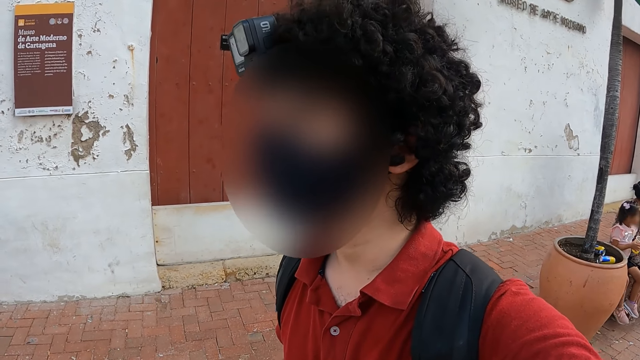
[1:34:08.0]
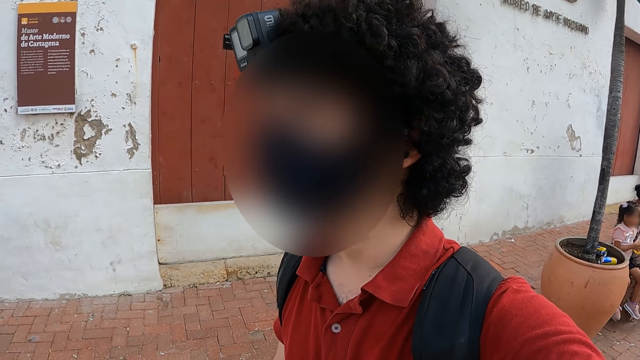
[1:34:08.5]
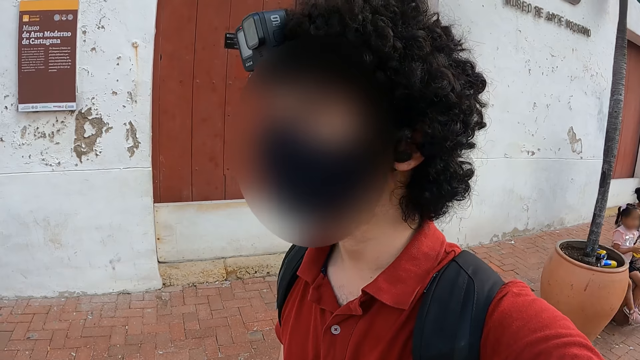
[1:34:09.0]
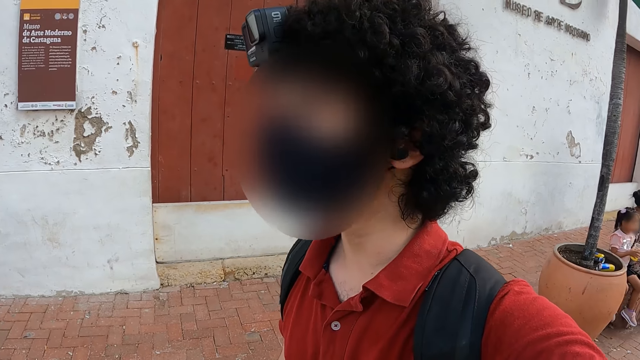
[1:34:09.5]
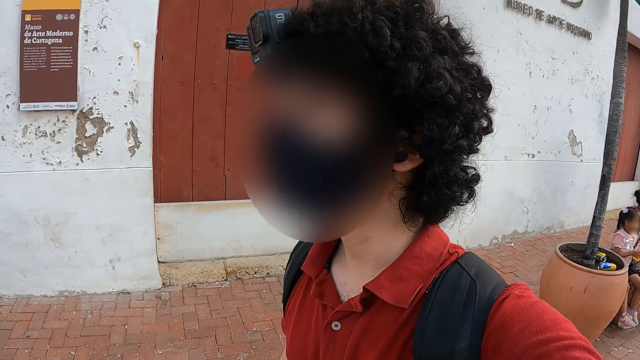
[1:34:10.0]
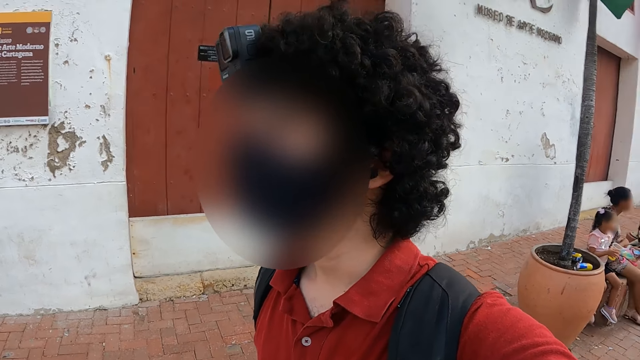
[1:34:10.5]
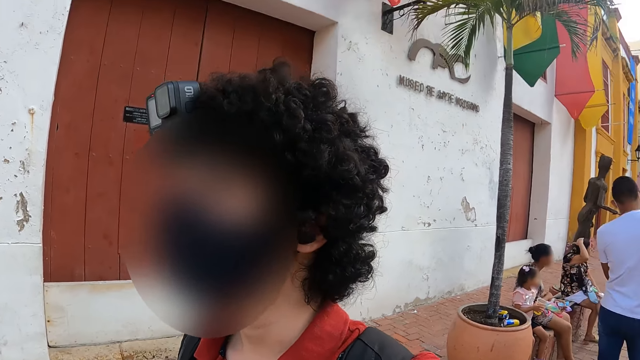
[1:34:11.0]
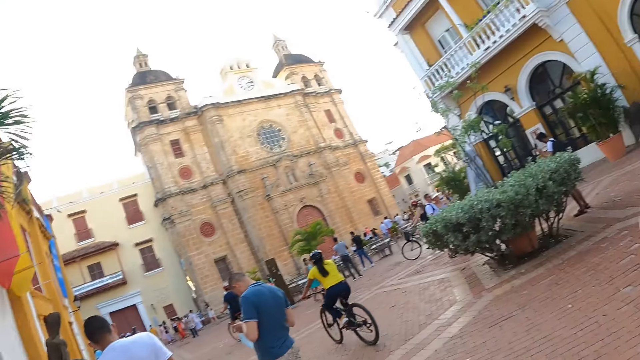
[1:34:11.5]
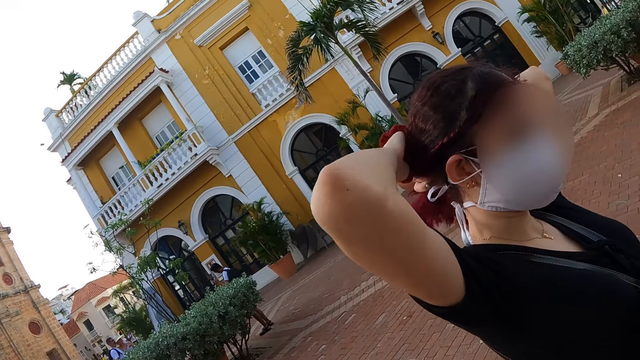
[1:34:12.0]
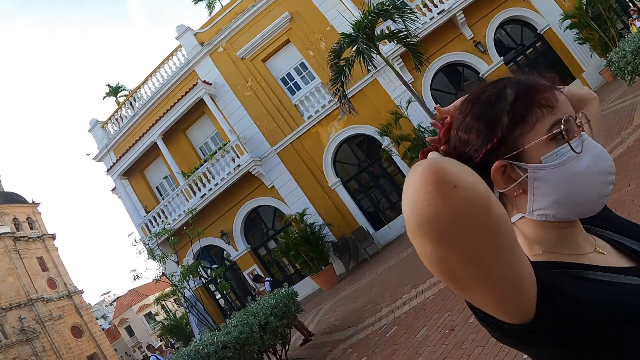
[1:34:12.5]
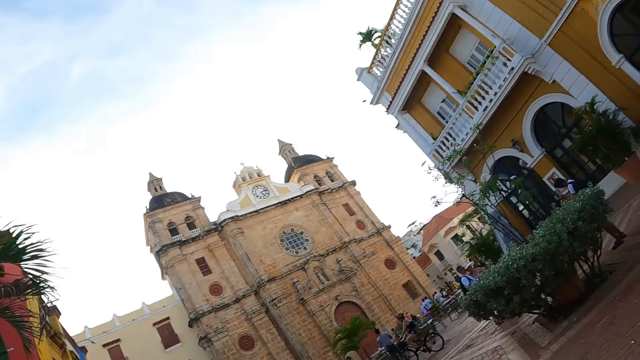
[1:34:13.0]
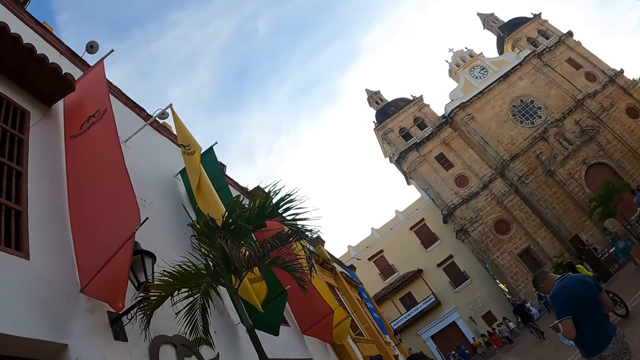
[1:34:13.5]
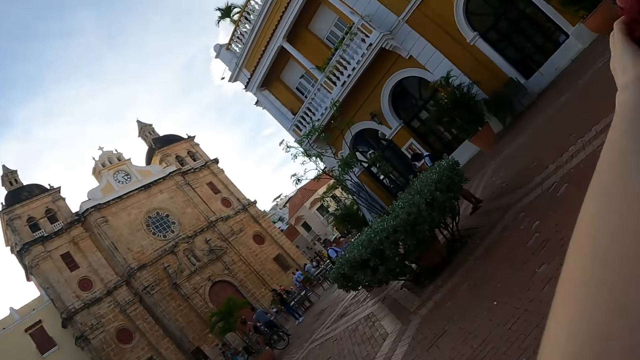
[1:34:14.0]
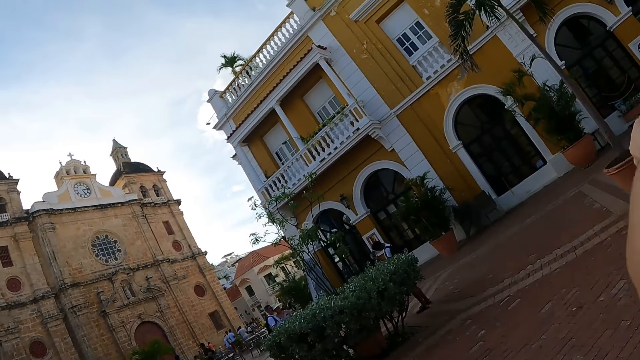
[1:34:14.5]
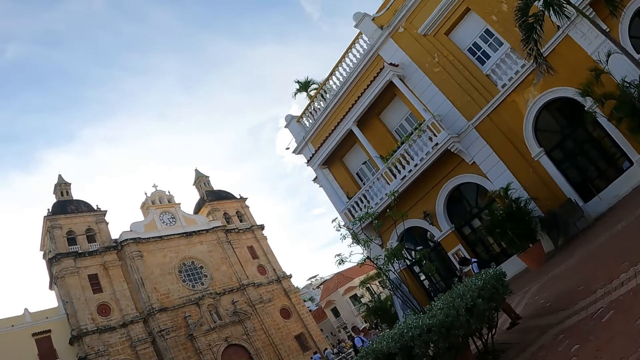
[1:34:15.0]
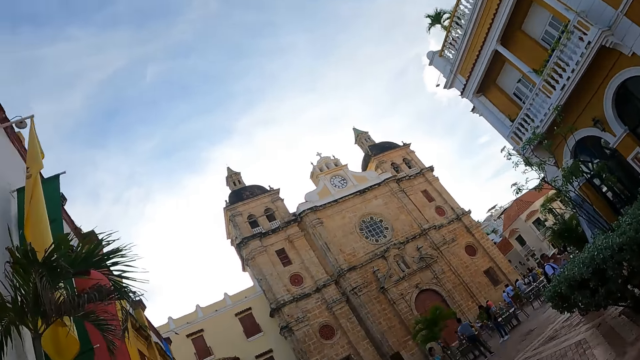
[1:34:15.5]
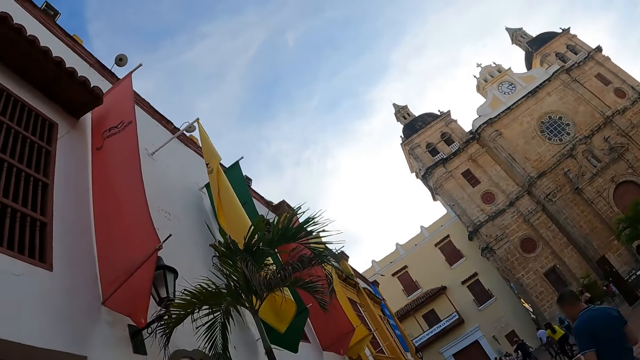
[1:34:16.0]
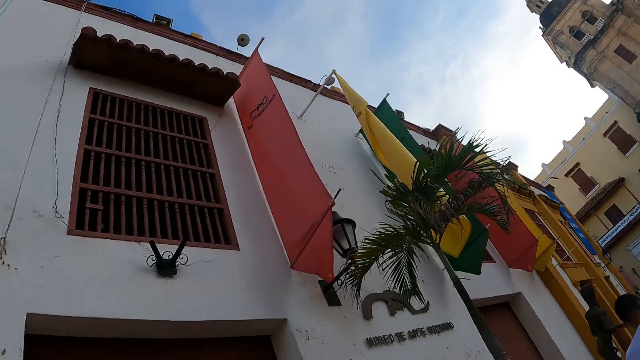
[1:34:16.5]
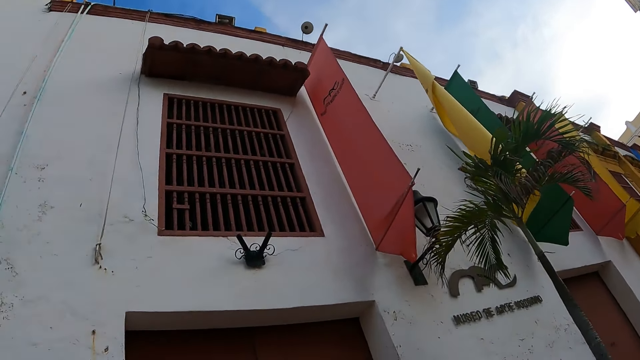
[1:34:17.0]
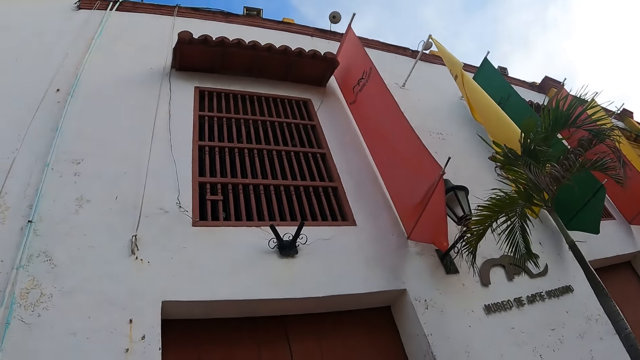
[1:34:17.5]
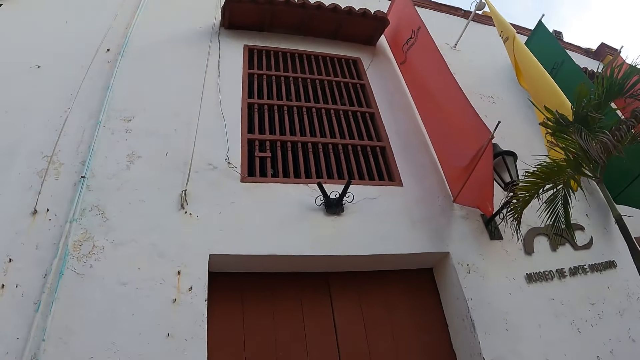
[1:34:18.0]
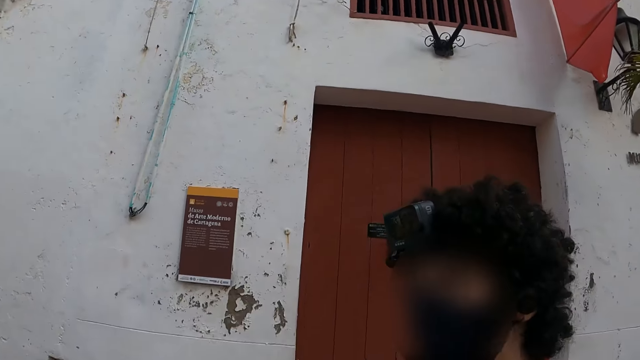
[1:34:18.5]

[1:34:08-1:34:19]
The man nods his head. The camera wearer looks around the streets. A woman makes her hair. The camera wearer looks at the woman. They look around the buildings.

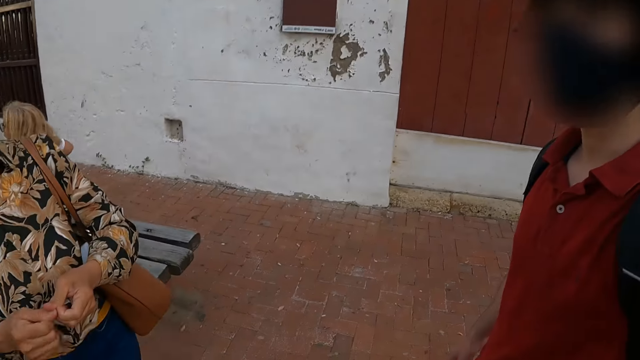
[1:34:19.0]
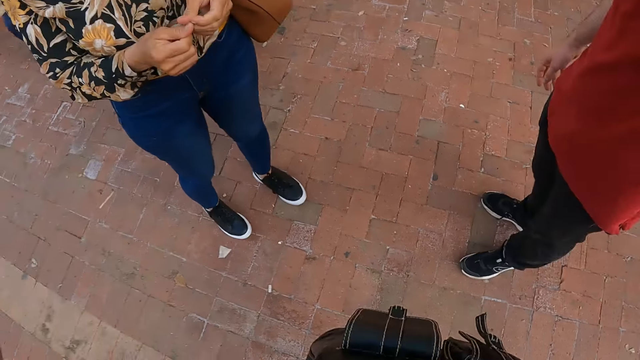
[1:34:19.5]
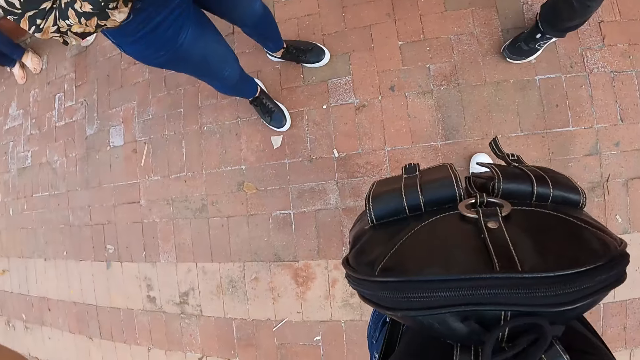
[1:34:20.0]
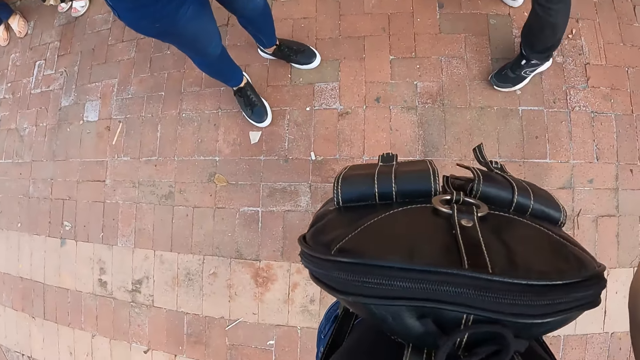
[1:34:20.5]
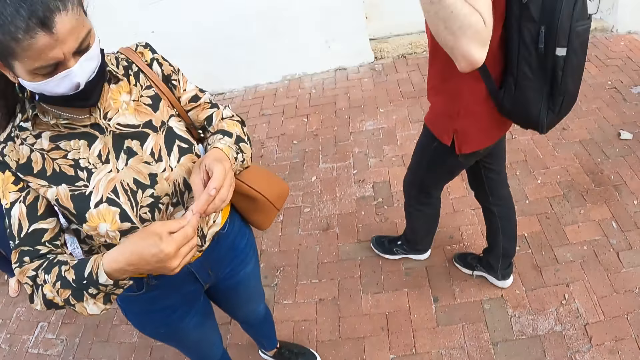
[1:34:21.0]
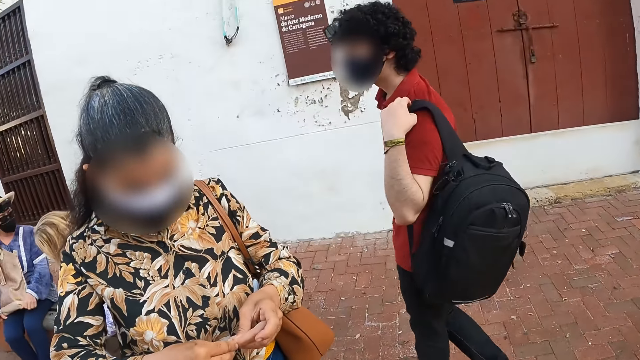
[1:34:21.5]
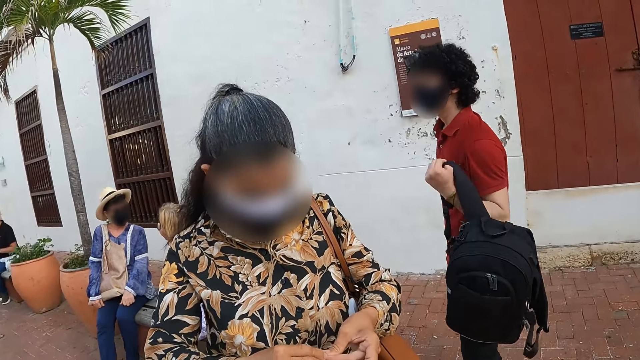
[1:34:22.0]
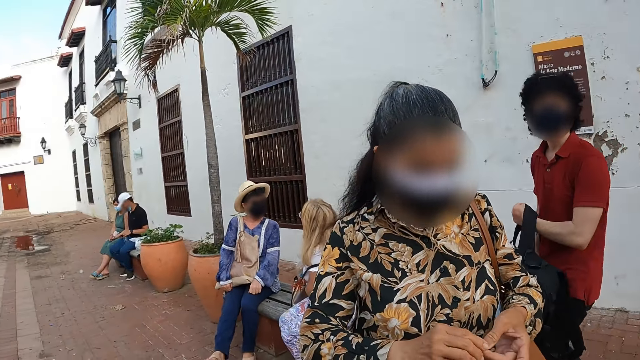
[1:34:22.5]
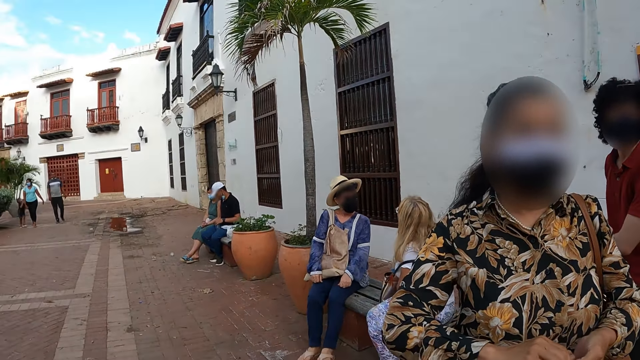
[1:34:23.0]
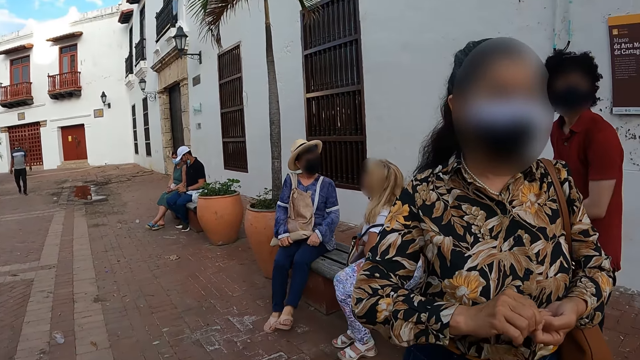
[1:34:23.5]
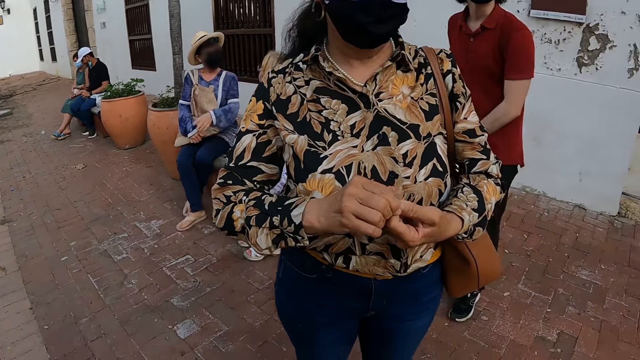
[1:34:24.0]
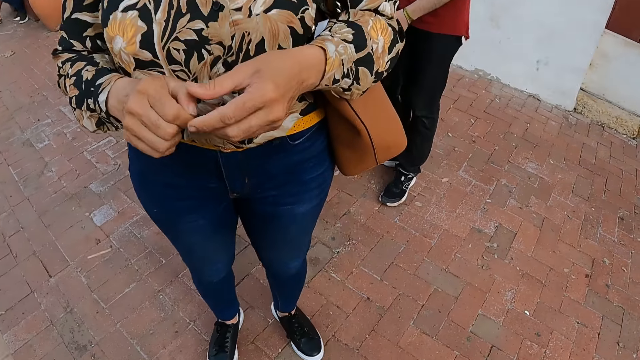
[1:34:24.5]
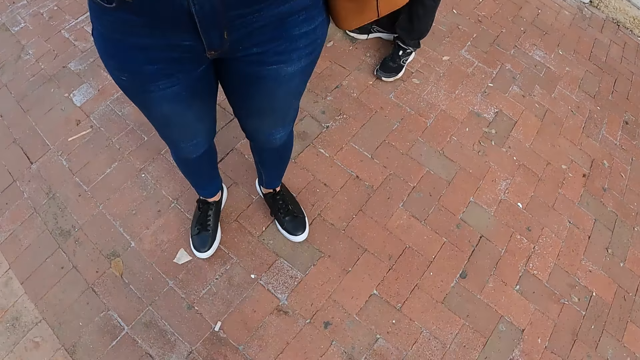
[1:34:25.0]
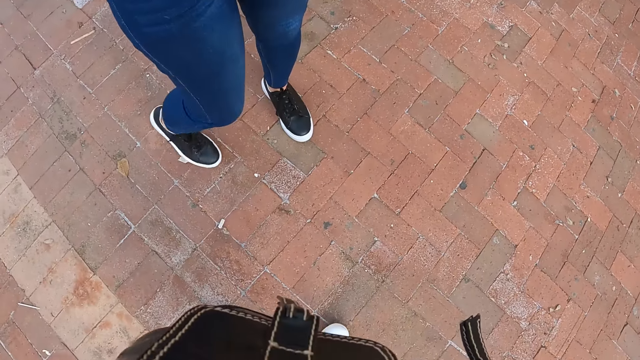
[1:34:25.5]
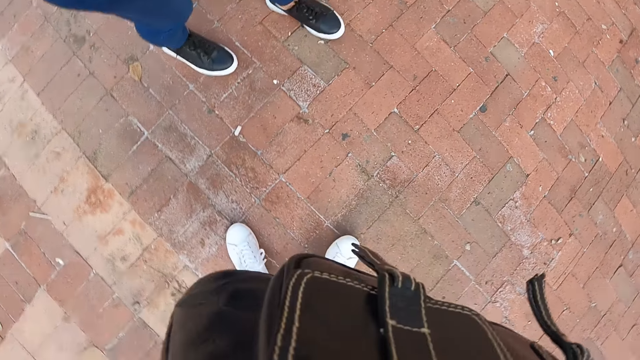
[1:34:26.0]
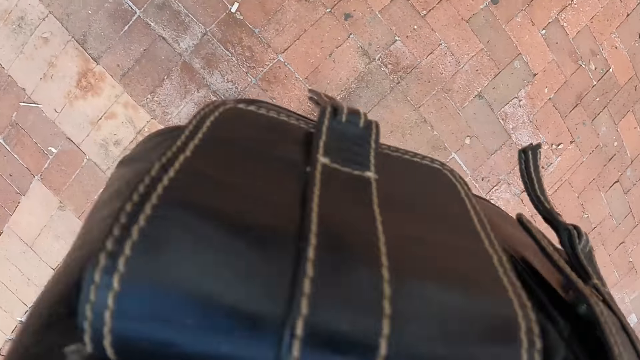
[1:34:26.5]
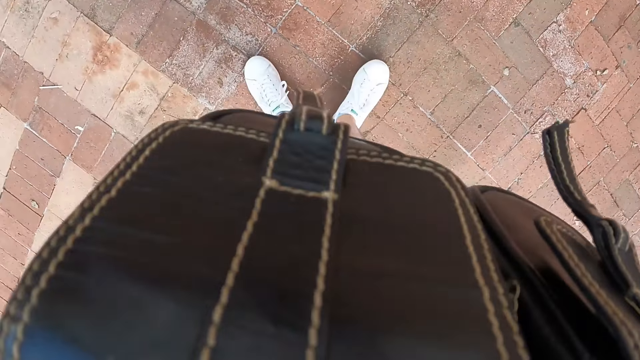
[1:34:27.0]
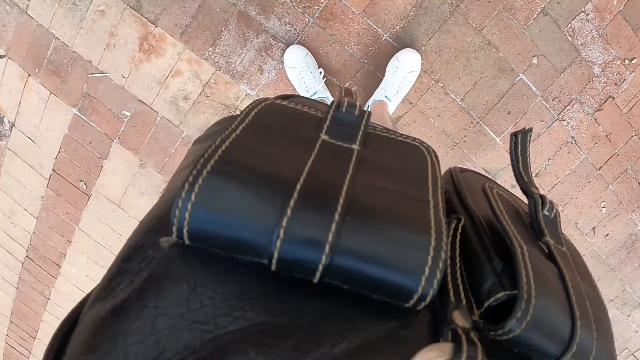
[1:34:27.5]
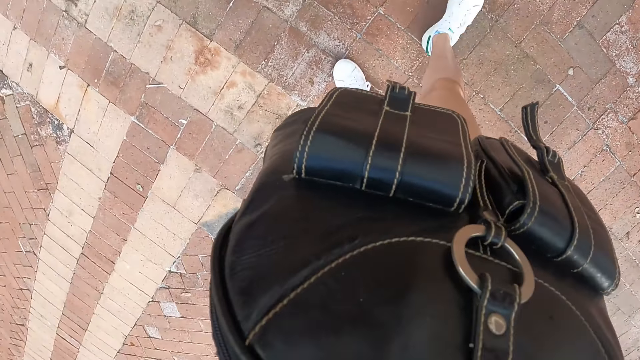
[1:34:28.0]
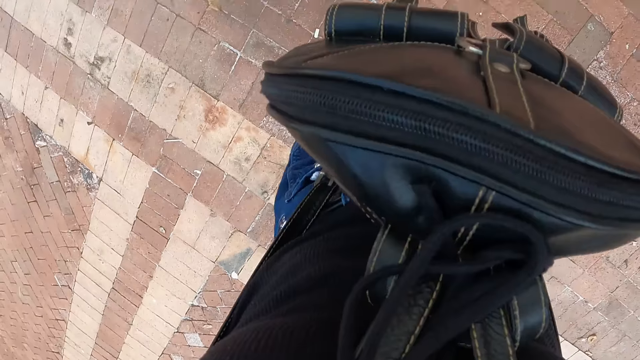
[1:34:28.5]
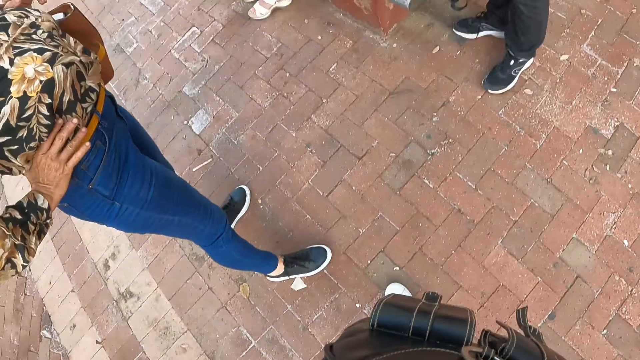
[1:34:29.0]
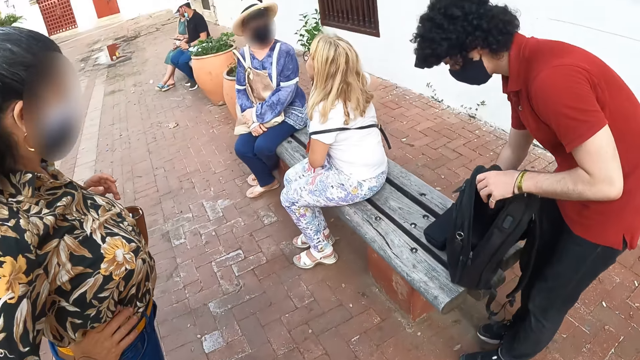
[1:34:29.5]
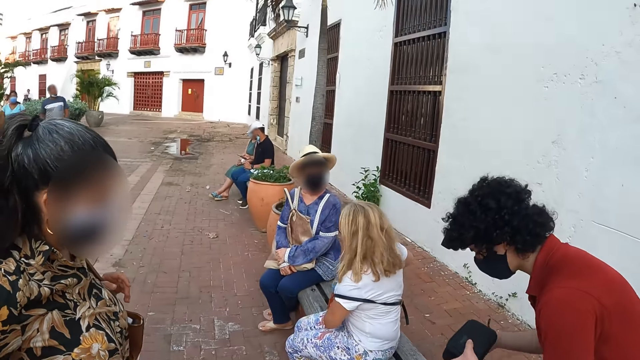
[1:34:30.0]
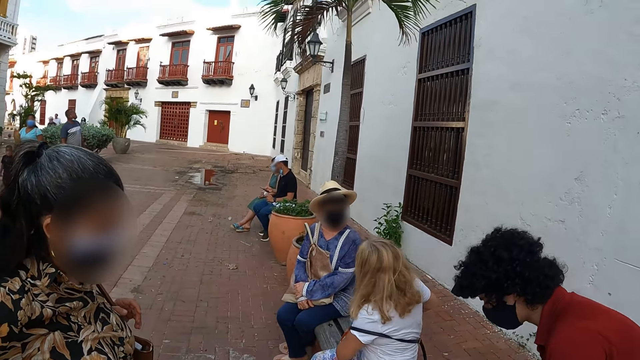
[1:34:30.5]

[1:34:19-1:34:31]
A man removes a backpack from his back. The camera wearer looks at a person and stares at the person. They adjust the camera. The man places the backpack on a bench.
